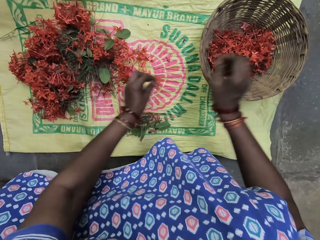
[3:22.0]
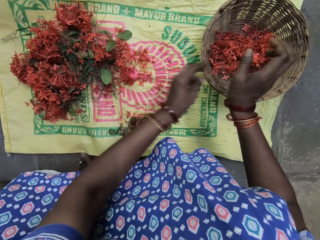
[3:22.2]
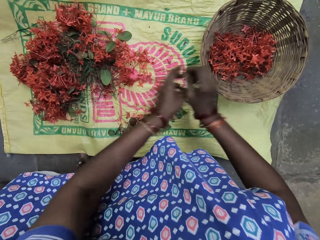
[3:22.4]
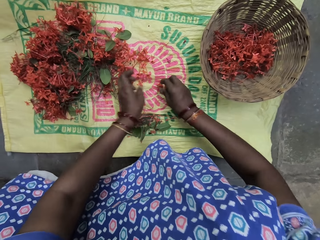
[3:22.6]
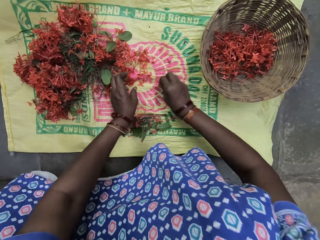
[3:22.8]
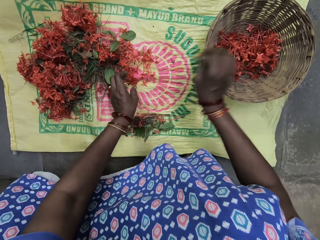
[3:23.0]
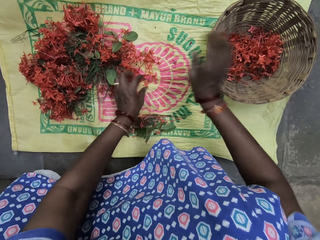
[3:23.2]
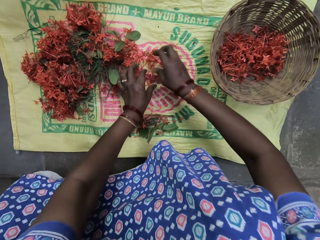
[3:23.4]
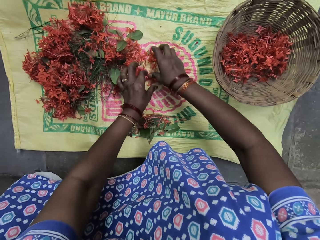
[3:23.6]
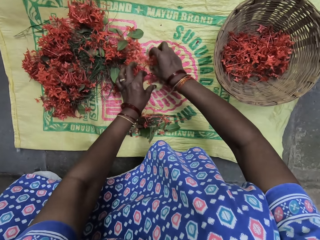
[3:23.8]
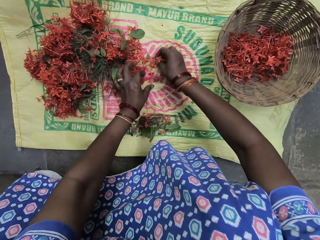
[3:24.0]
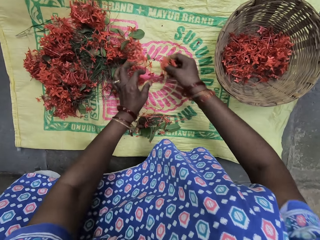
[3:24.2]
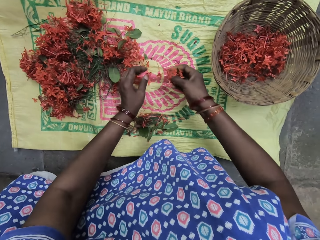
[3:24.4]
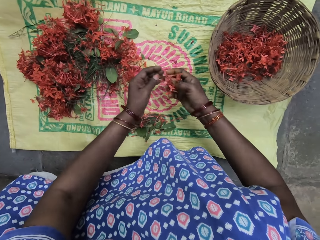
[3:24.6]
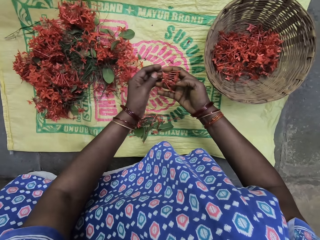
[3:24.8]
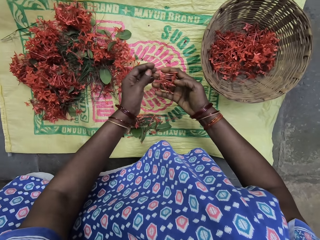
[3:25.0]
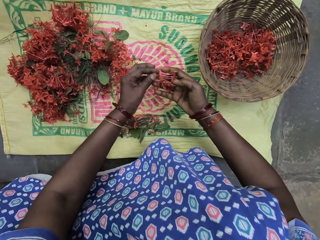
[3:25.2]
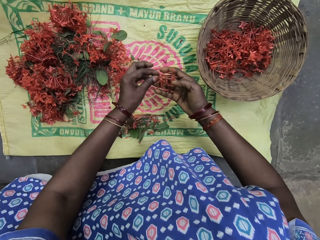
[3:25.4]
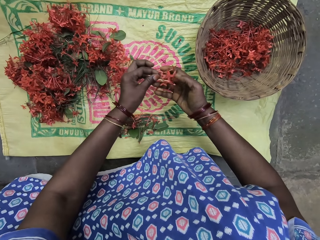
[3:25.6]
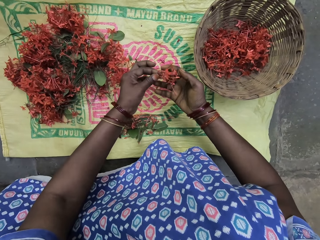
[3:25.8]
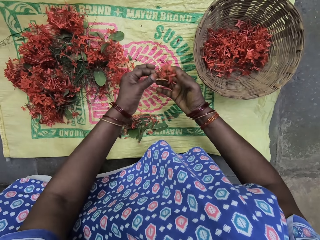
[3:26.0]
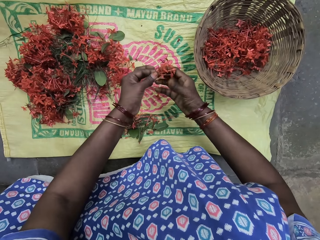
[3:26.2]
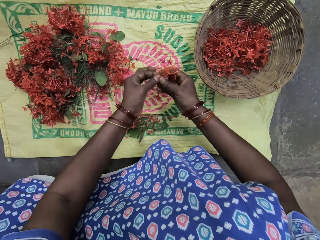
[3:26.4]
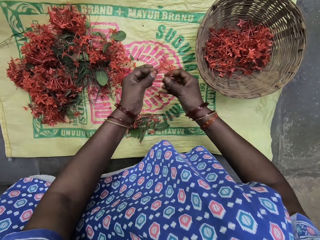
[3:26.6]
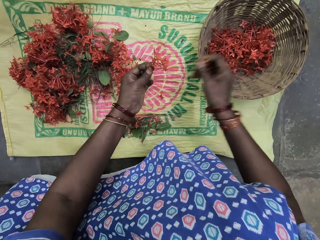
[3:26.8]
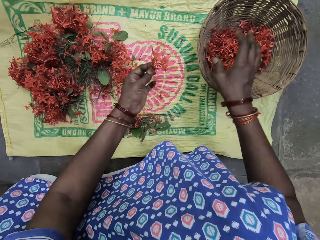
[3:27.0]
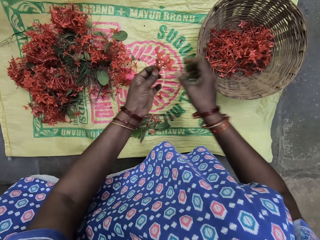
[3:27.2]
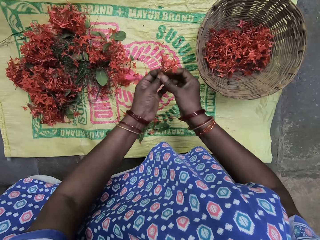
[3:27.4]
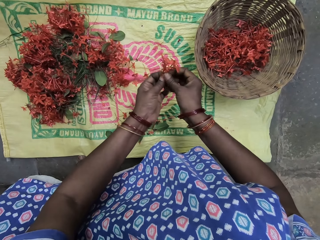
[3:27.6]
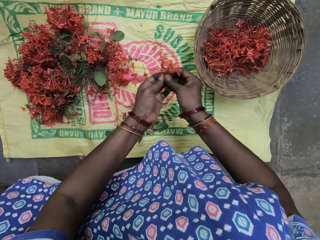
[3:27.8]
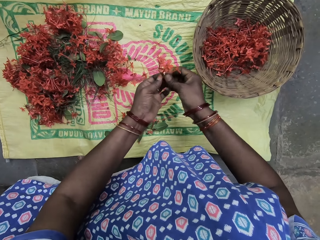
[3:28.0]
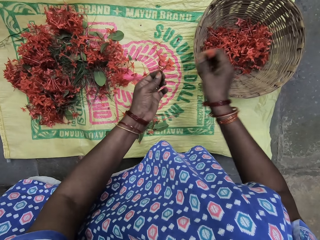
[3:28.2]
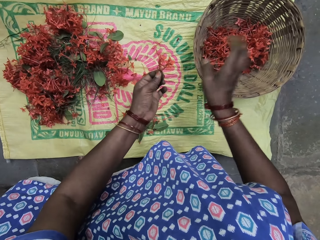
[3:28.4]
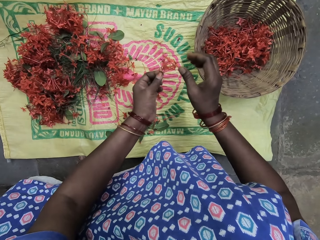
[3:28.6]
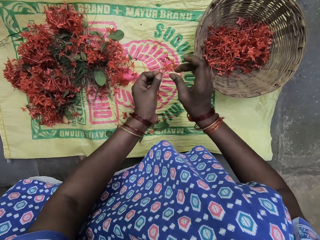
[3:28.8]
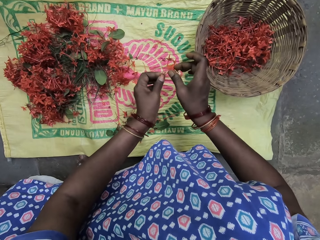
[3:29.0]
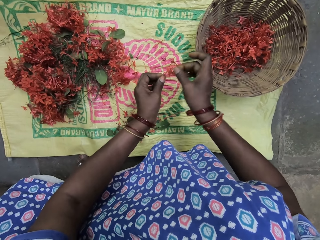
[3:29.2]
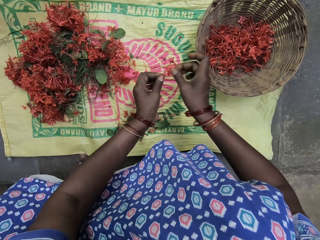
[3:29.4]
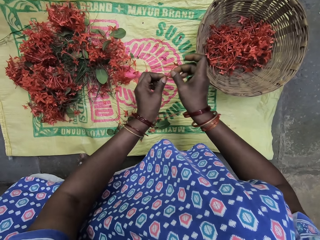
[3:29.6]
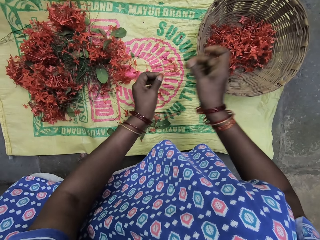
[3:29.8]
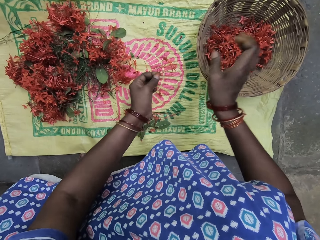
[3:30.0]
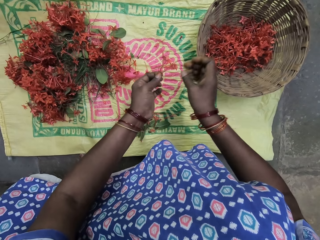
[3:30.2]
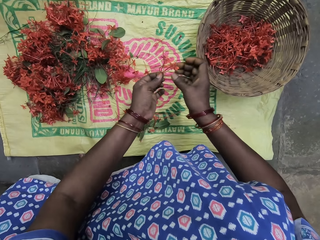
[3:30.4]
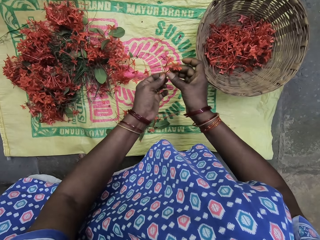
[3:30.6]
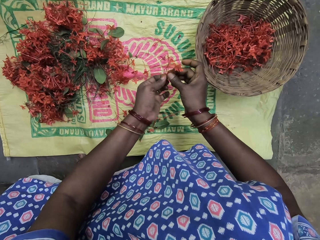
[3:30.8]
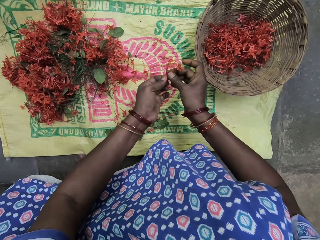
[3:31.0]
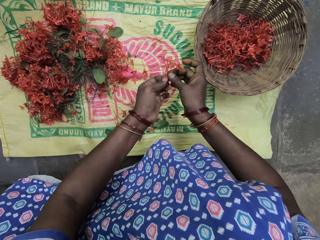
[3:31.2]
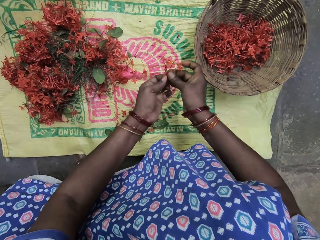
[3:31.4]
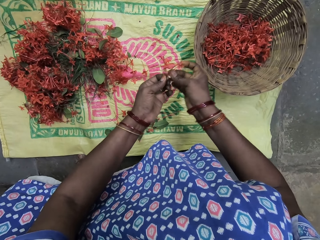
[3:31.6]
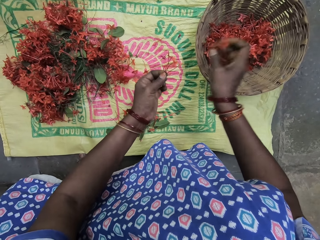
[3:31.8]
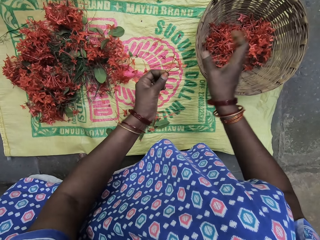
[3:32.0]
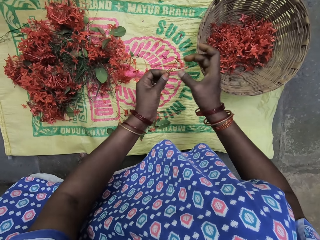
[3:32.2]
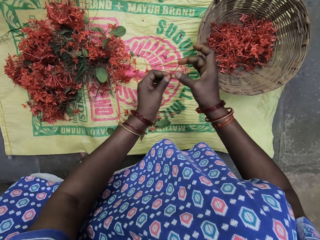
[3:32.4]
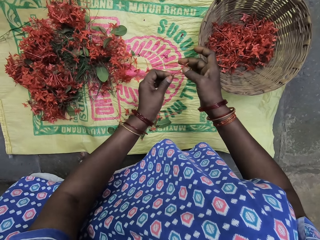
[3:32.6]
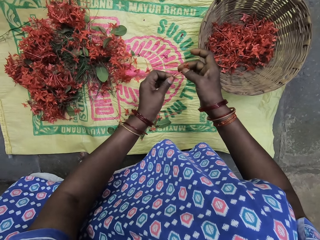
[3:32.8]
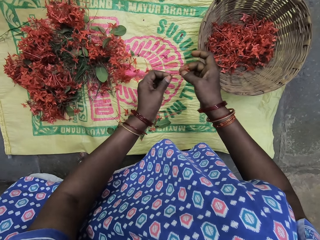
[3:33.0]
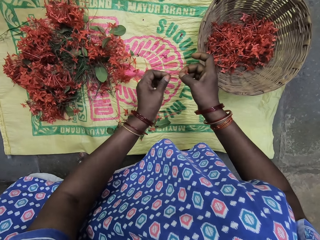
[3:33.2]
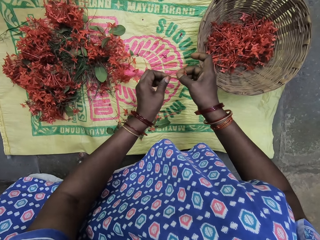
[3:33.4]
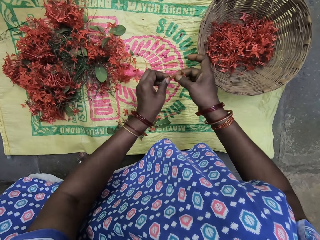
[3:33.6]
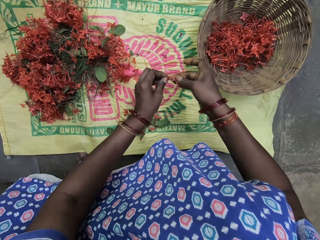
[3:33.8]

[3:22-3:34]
The camera wearer picks the leaves. They pick the flower petals. They check the leaves. They drop the leaves in the basket. They remove the leaves. They put the flower petals in the basket.

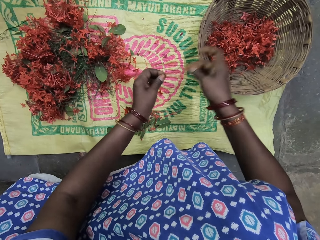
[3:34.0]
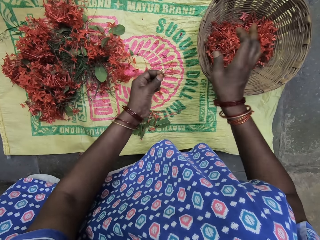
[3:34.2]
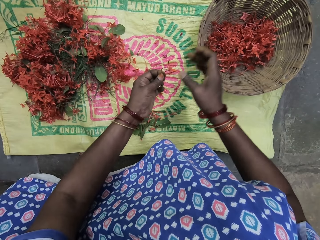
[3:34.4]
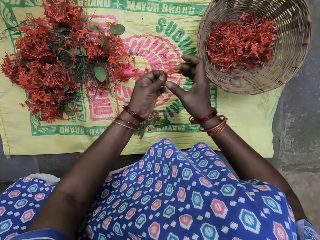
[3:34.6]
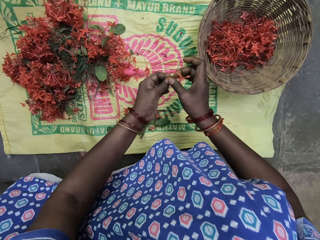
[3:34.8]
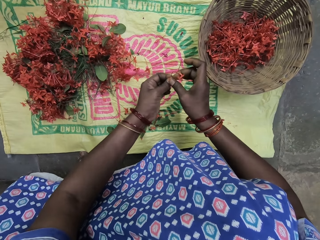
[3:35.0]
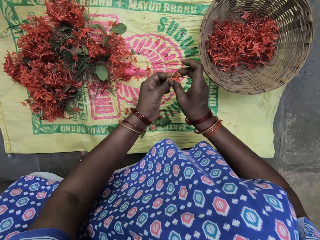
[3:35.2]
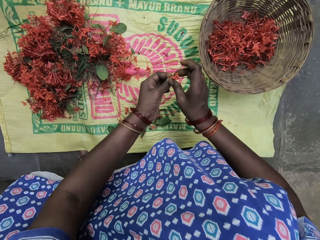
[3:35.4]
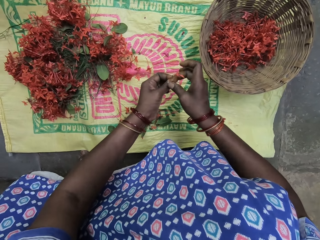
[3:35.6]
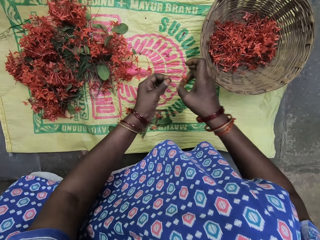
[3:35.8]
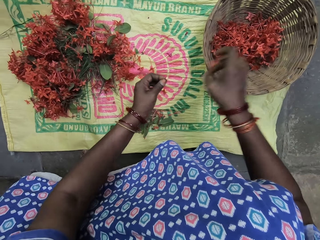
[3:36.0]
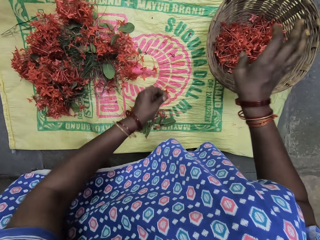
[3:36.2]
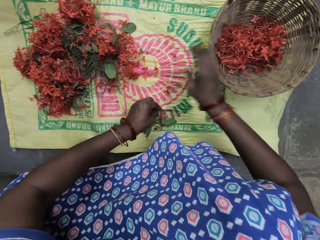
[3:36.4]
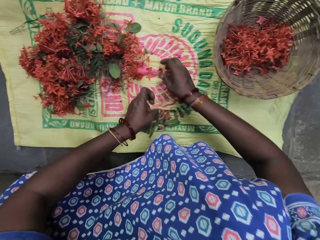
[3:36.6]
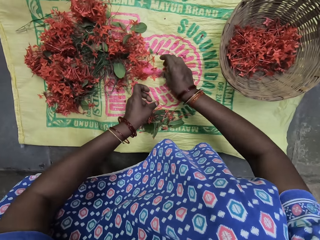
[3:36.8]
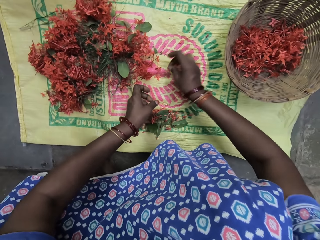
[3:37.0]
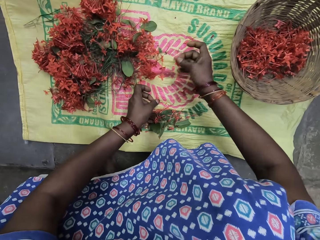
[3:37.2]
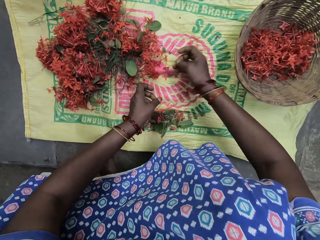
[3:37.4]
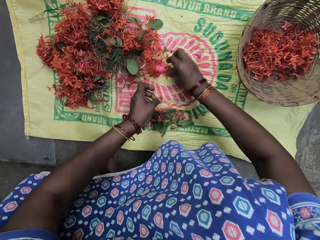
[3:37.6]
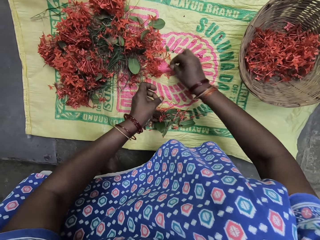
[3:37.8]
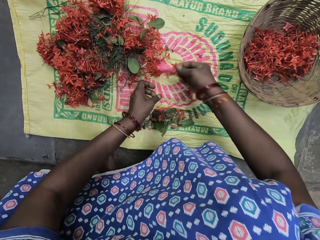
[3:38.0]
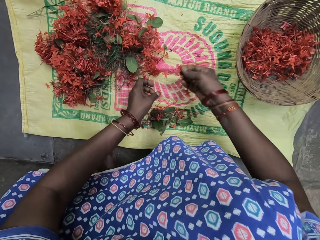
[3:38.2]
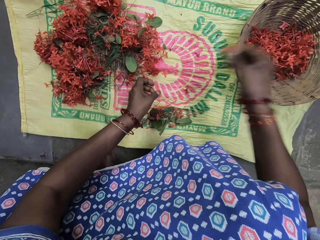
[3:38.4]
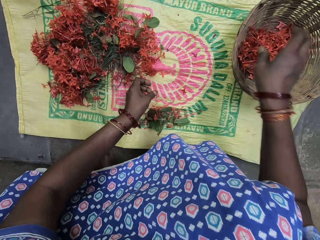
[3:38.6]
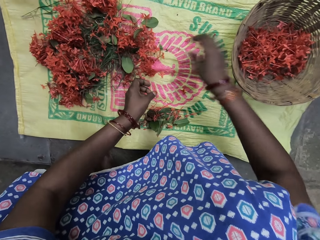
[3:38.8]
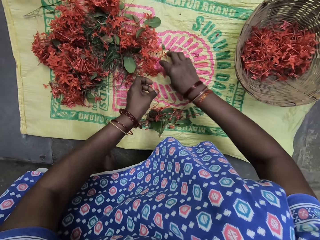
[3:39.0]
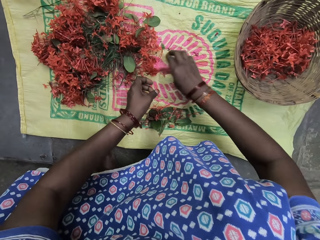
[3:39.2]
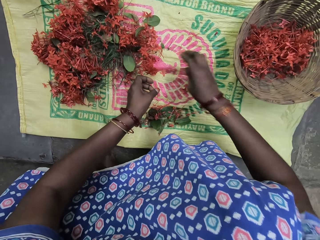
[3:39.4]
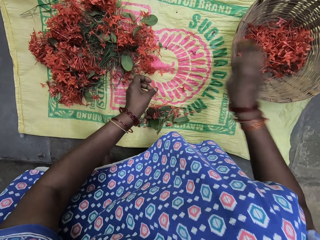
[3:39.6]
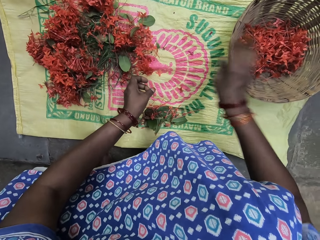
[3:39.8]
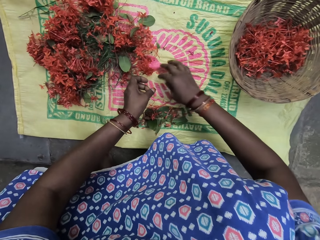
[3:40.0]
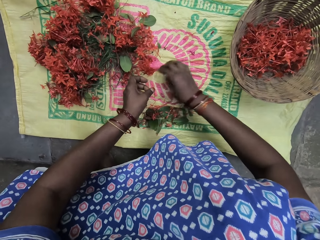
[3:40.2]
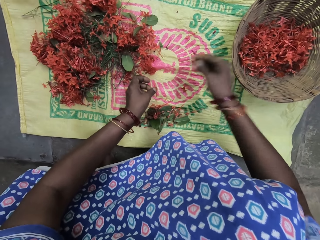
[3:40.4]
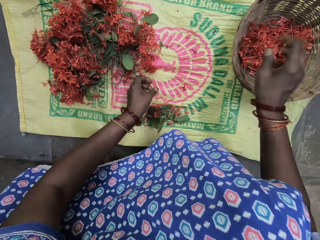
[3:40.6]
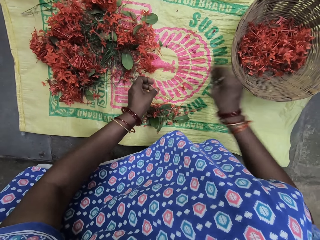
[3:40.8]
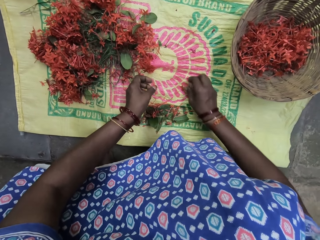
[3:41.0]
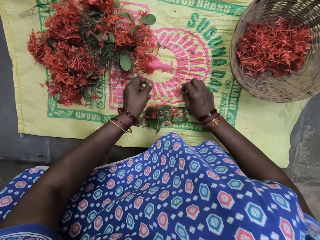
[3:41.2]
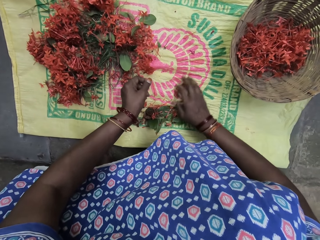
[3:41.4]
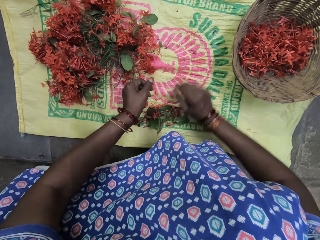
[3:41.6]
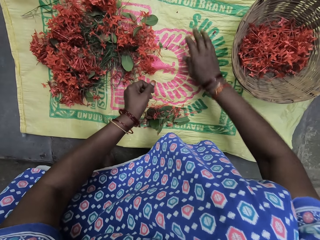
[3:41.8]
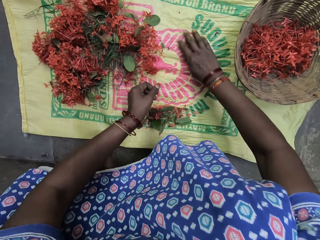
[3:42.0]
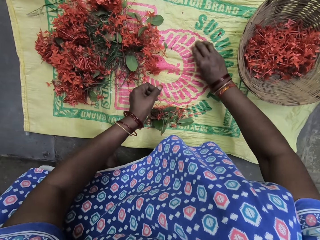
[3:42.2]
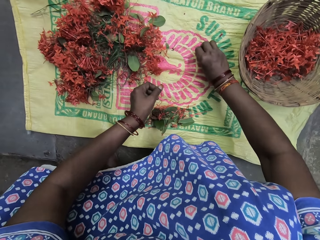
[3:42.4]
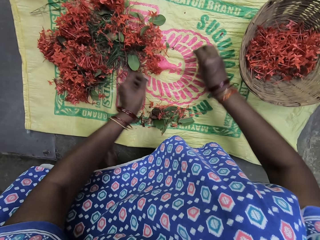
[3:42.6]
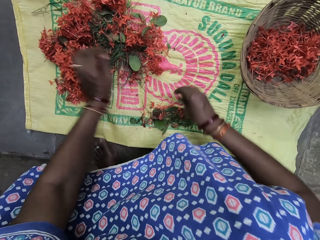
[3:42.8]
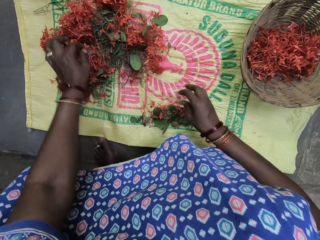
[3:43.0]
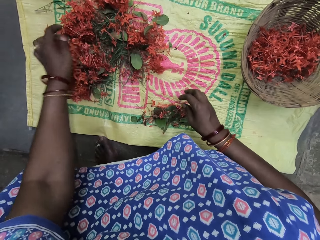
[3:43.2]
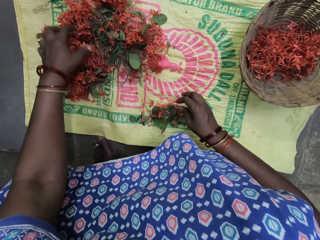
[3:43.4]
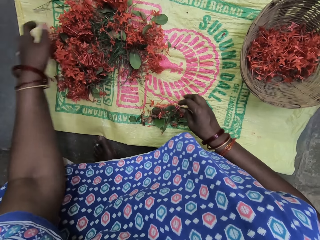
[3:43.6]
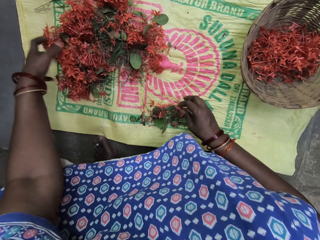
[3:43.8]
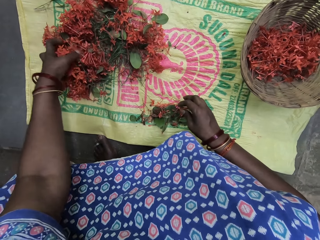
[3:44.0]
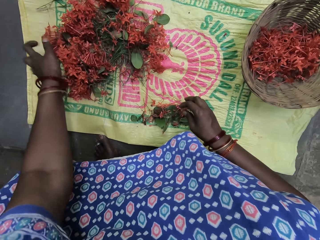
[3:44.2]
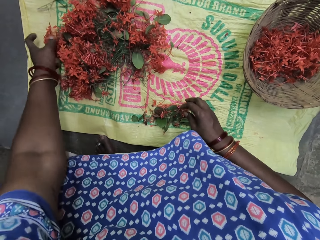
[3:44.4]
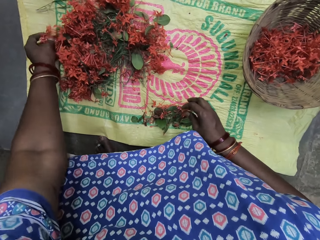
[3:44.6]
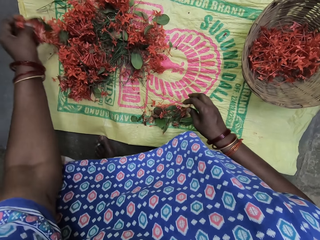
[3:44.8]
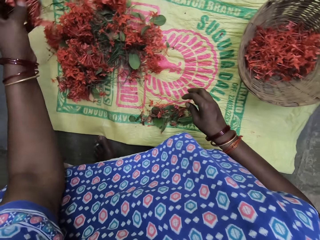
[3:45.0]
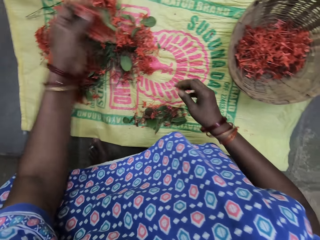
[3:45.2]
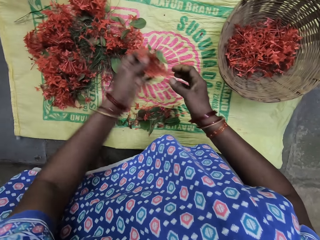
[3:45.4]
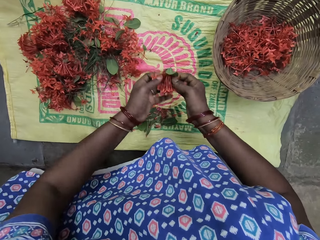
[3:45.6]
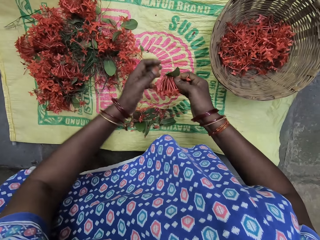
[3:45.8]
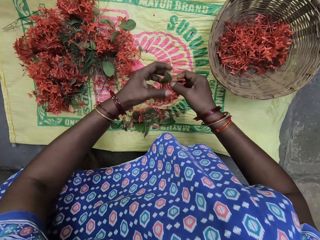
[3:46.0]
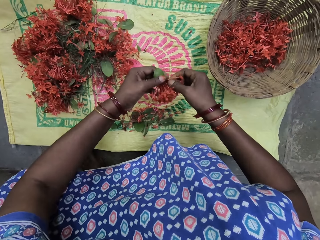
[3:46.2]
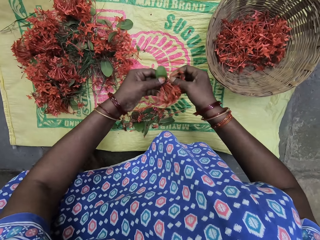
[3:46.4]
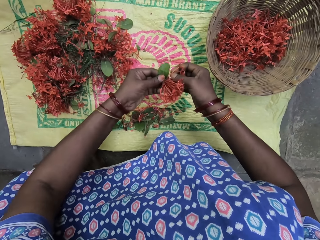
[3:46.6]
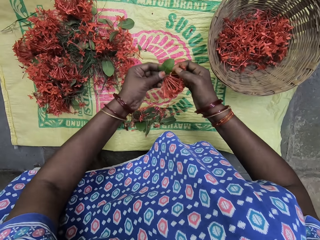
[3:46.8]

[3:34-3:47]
The camera wearer drops the stem on the sack. They pick the leaves and drop the leaves in the basket. They pick the leaves and drop the leaves in the basket again. They pick the flower stalk or plant. They check the plant.
